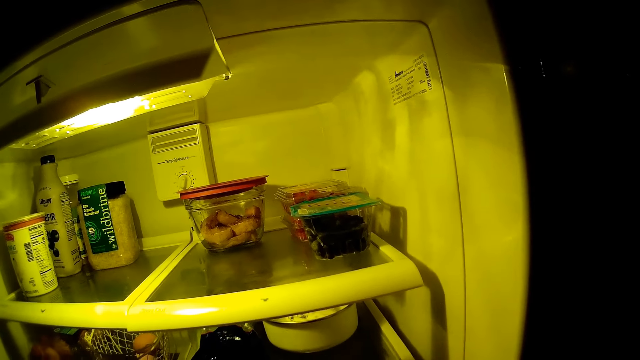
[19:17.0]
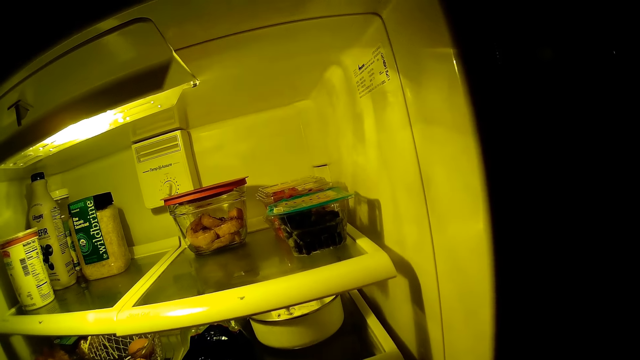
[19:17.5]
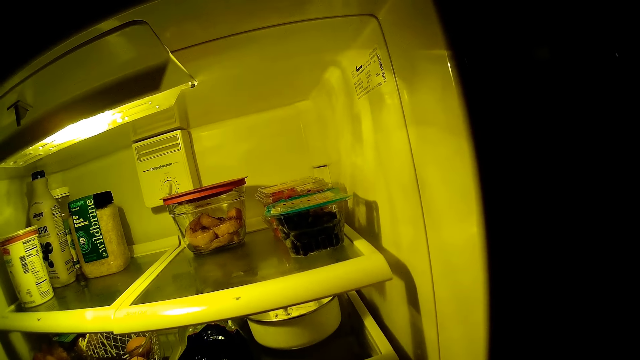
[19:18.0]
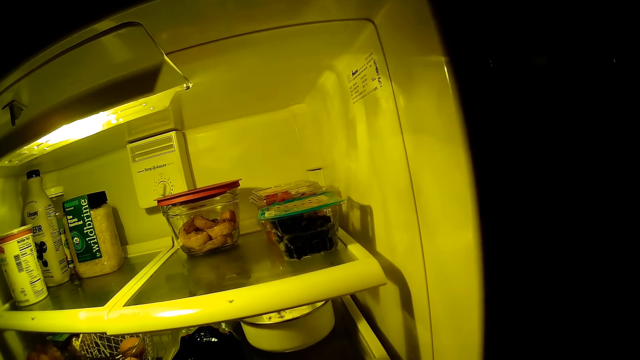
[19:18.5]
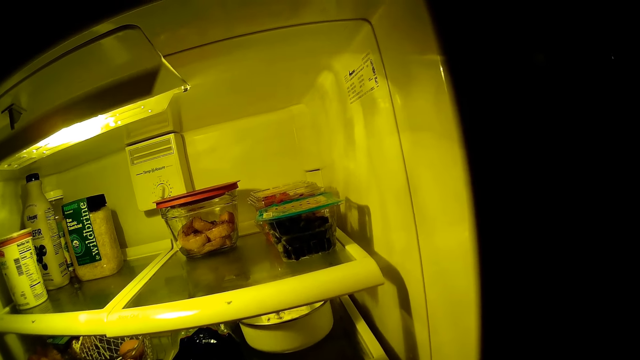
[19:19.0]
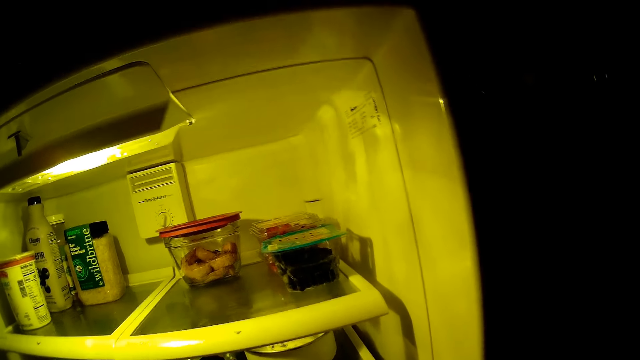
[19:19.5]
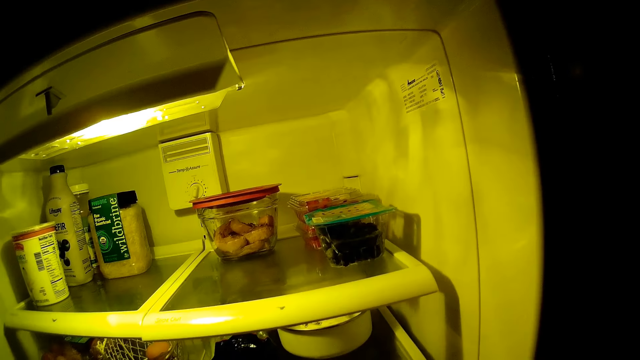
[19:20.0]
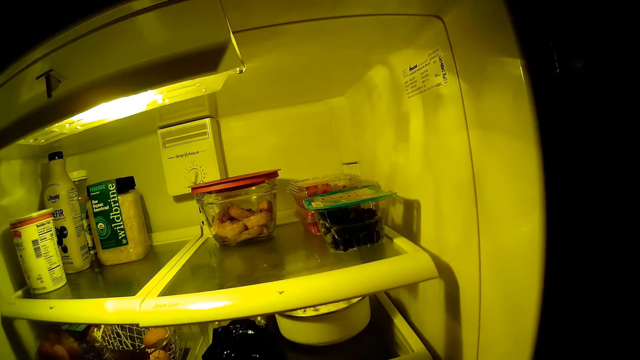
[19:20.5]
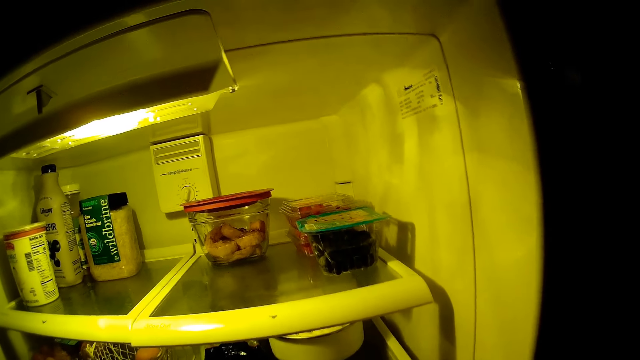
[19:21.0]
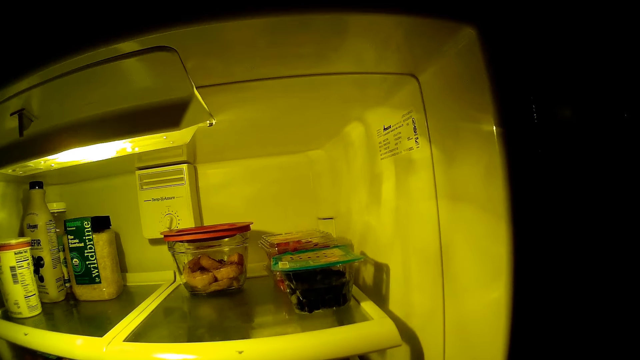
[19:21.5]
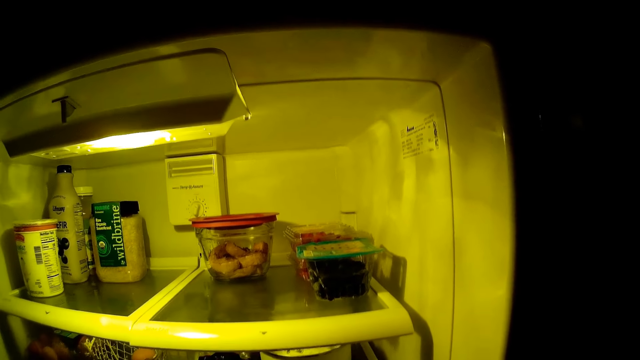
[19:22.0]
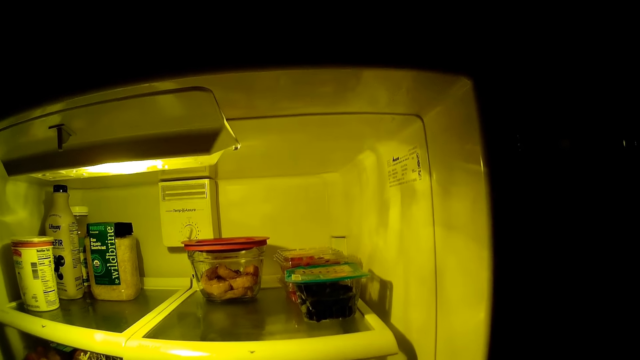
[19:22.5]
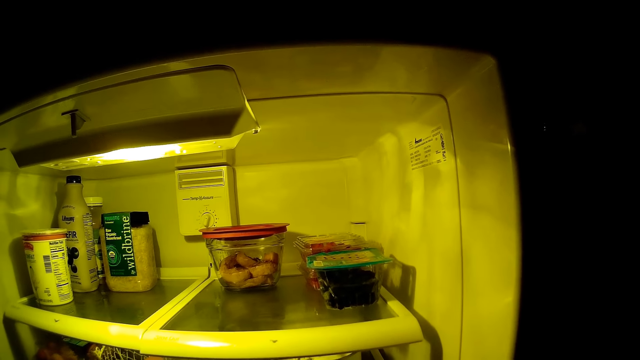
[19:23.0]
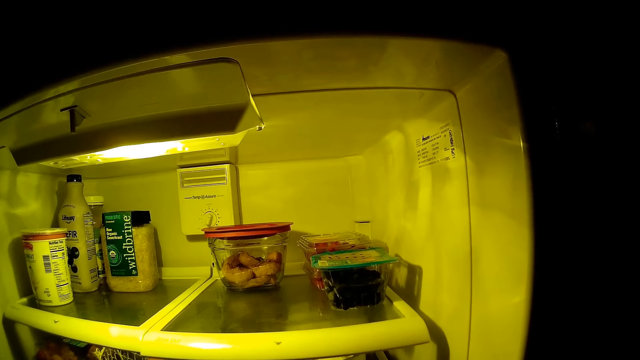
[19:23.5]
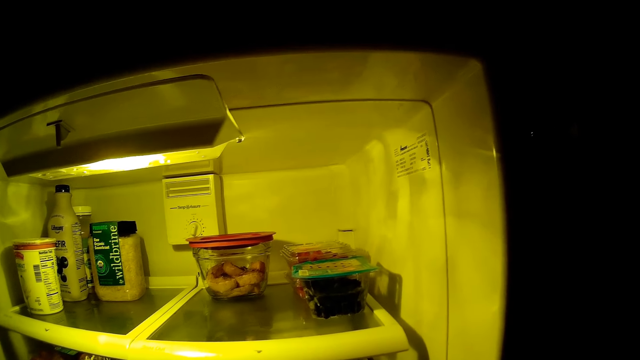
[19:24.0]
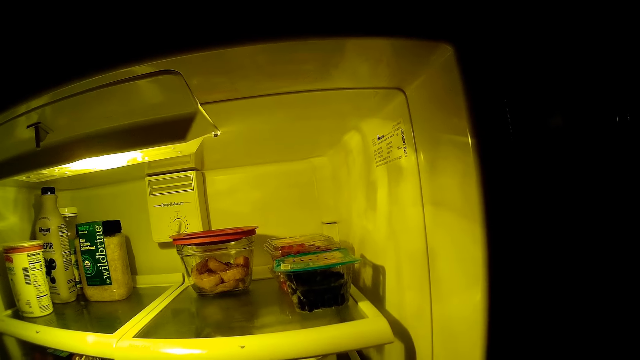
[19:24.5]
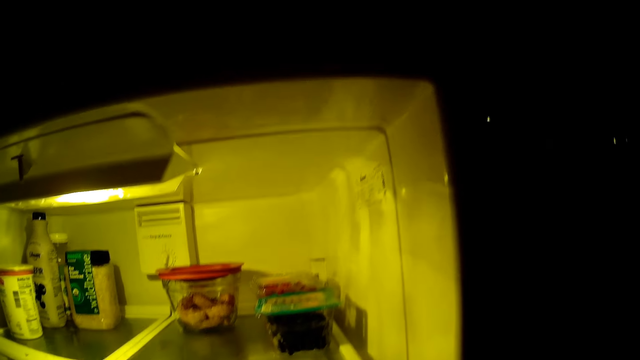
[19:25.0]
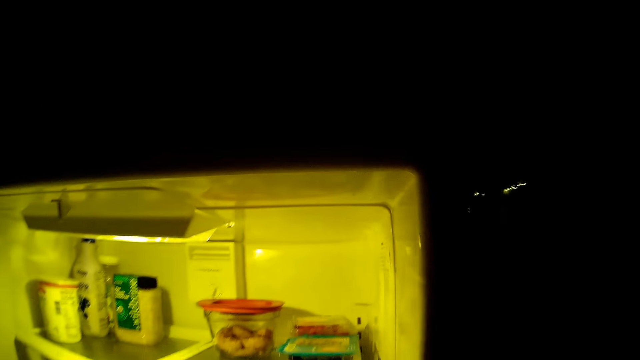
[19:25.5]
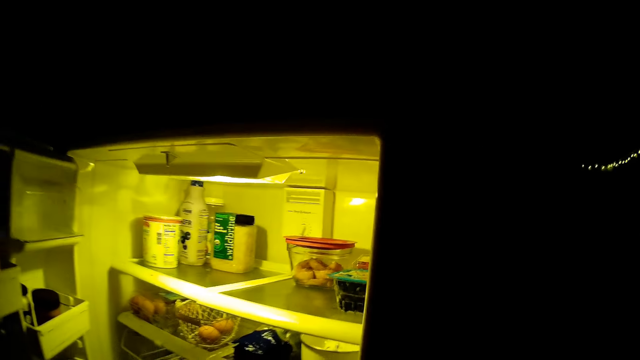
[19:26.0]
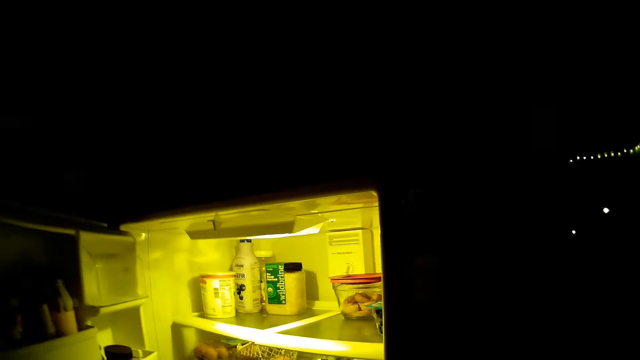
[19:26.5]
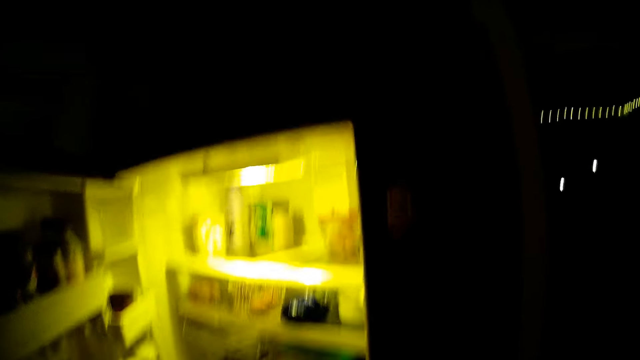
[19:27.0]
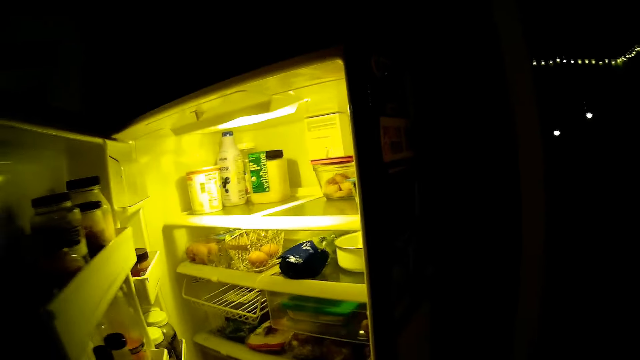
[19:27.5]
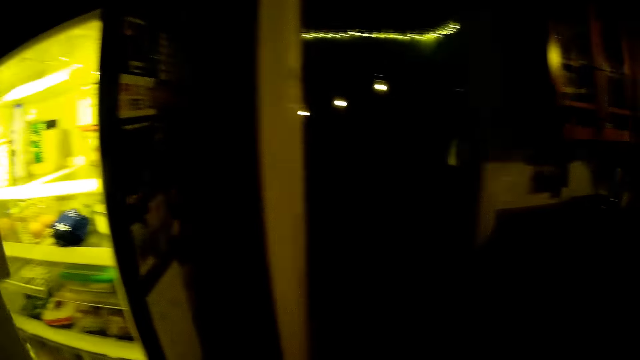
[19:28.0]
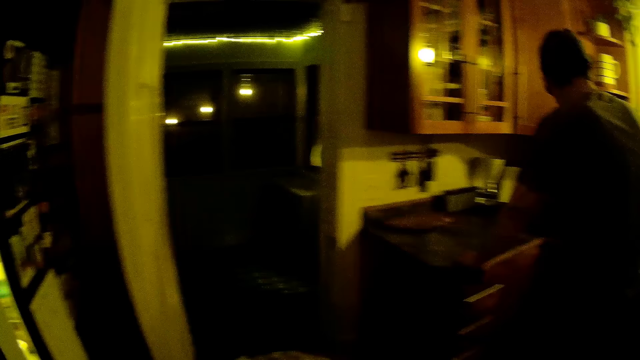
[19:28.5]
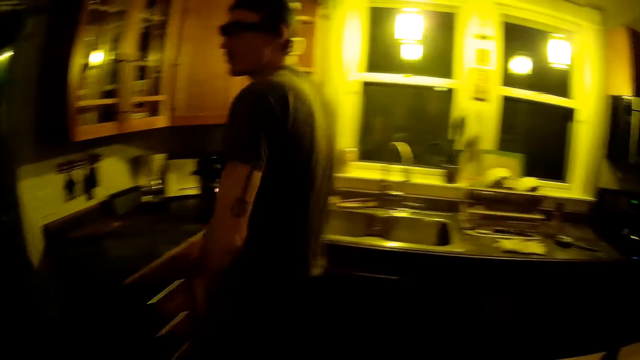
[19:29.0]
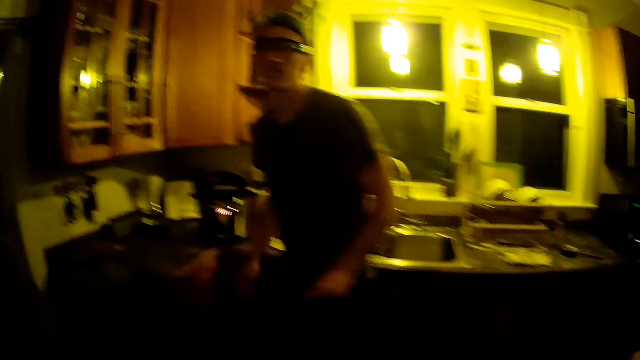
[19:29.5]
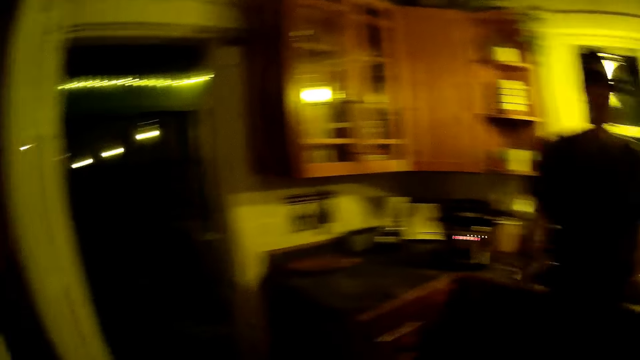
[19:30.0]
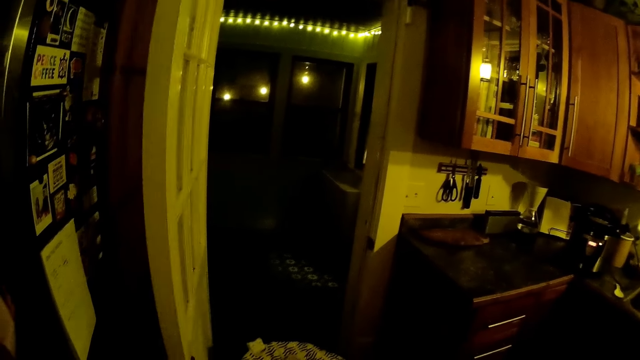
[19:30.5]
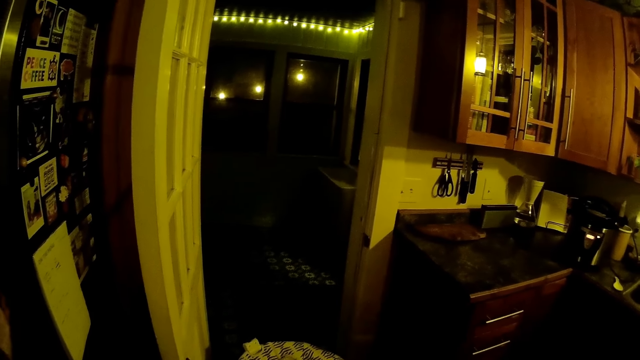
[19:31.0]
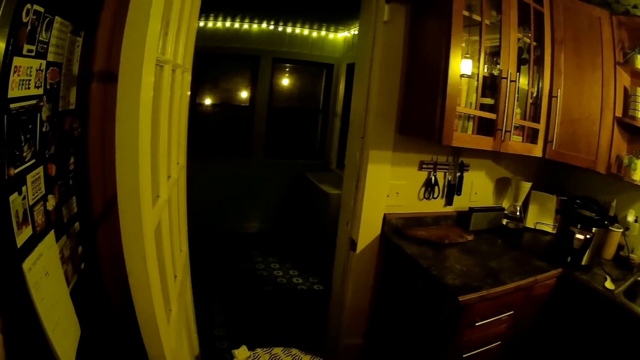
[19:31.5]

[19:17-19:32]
The camera wearer closes the fridge.

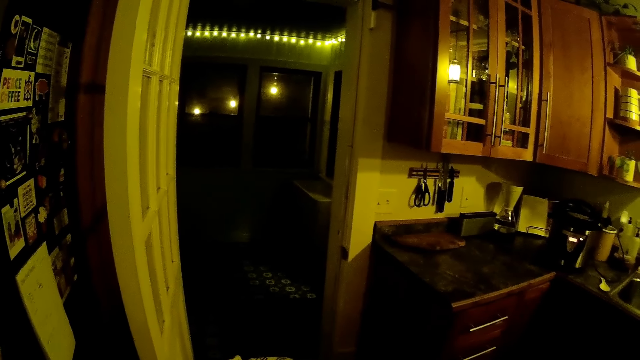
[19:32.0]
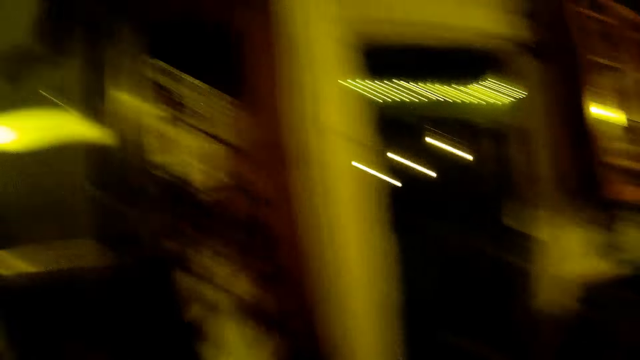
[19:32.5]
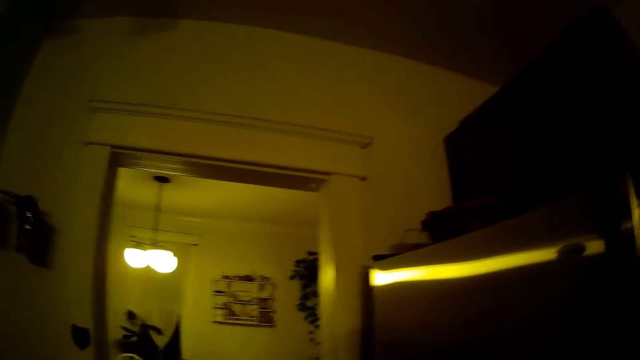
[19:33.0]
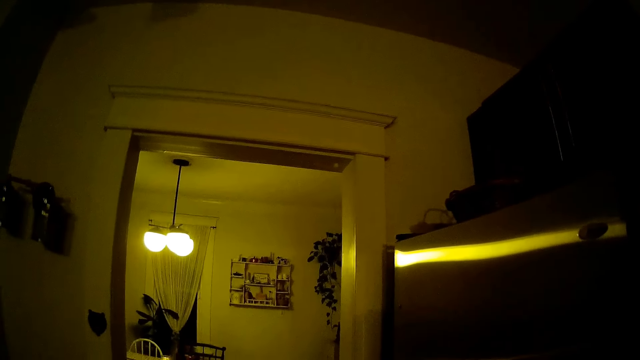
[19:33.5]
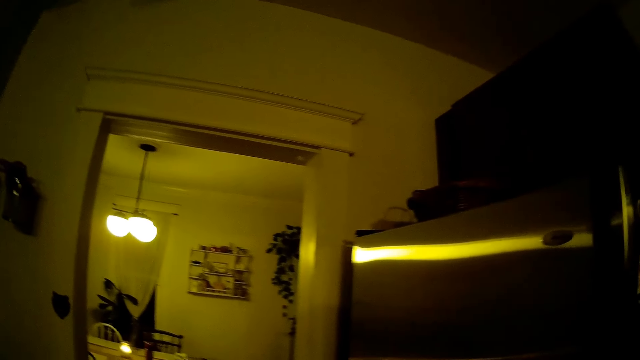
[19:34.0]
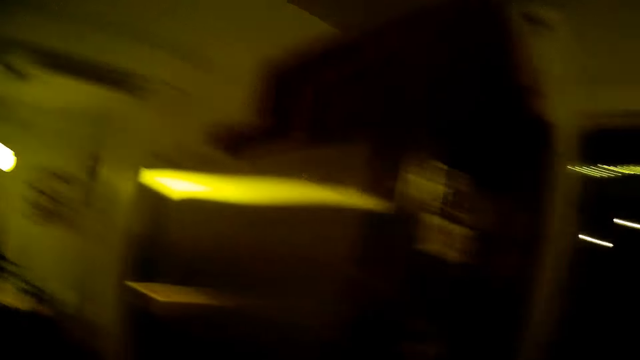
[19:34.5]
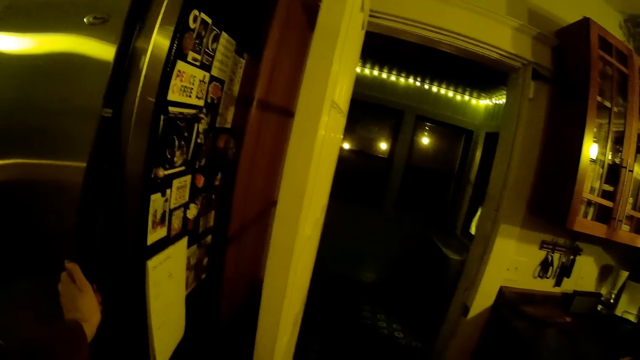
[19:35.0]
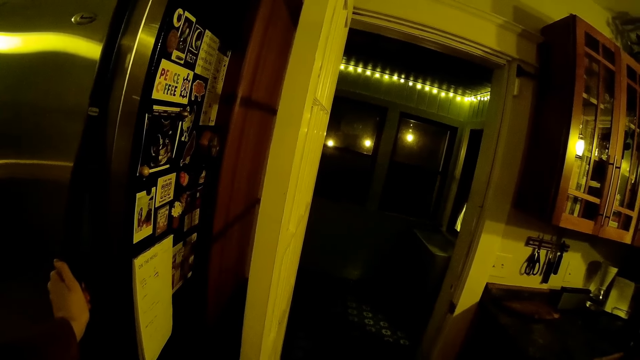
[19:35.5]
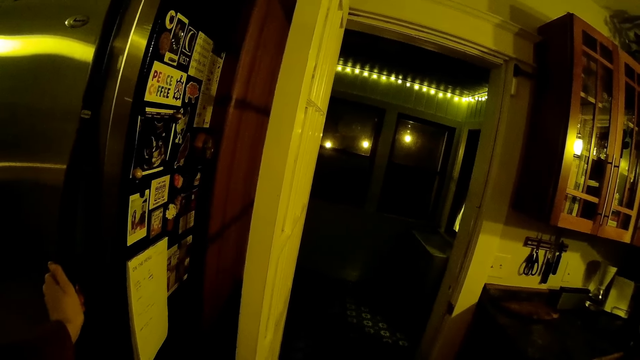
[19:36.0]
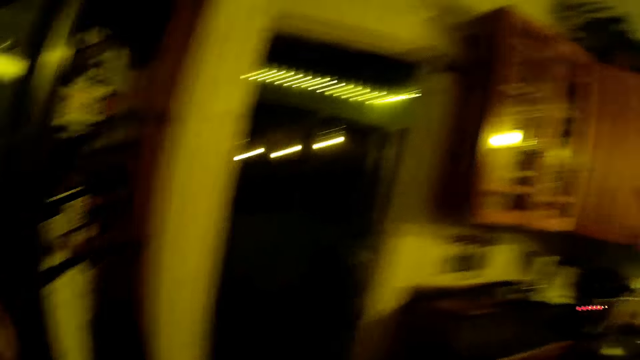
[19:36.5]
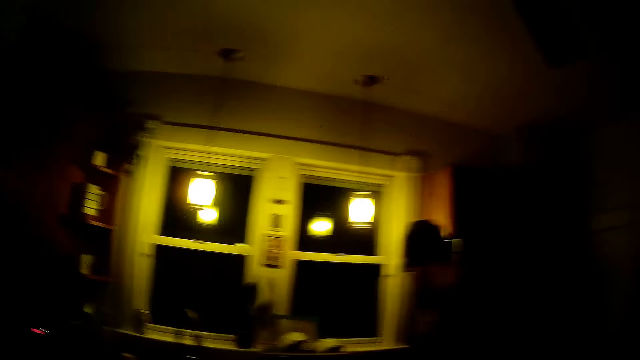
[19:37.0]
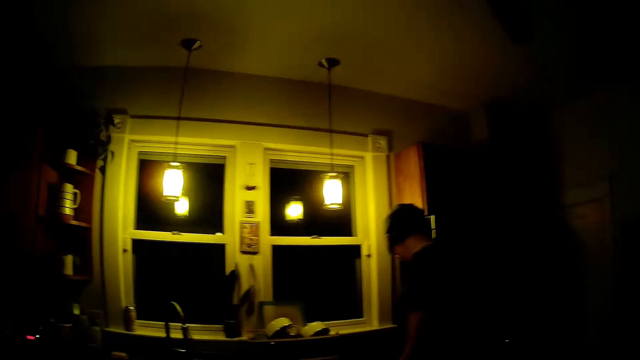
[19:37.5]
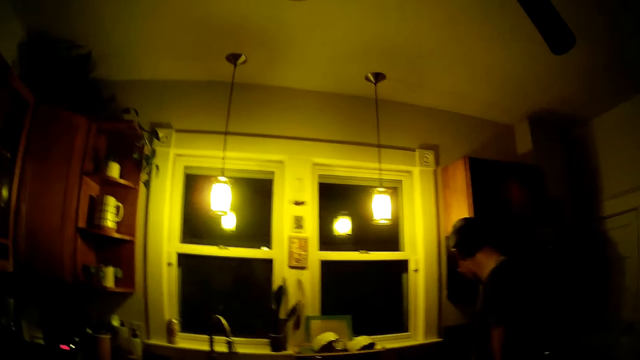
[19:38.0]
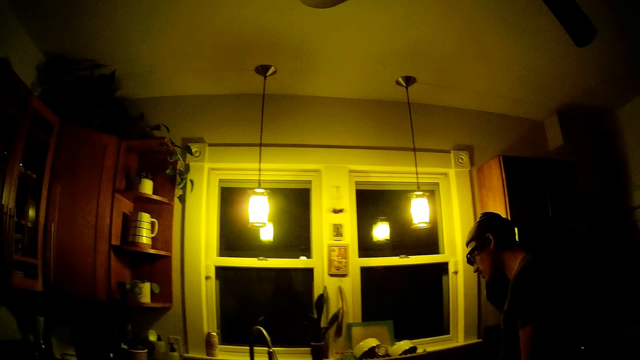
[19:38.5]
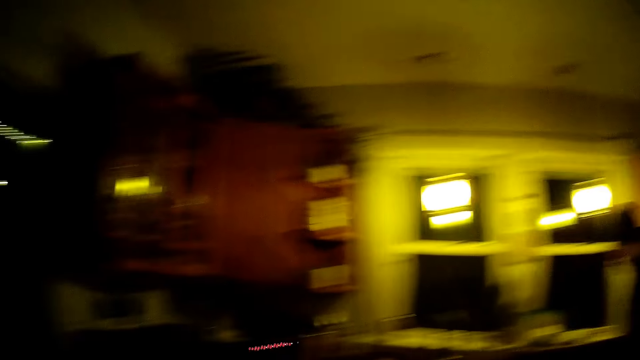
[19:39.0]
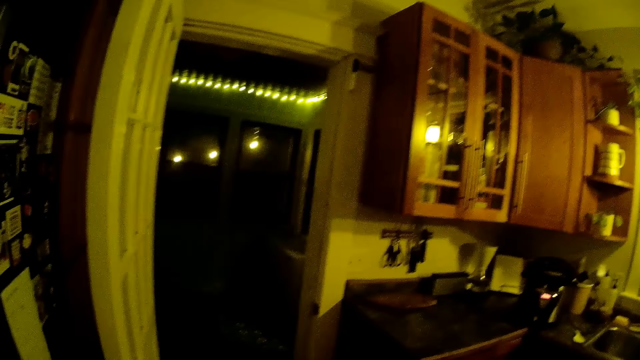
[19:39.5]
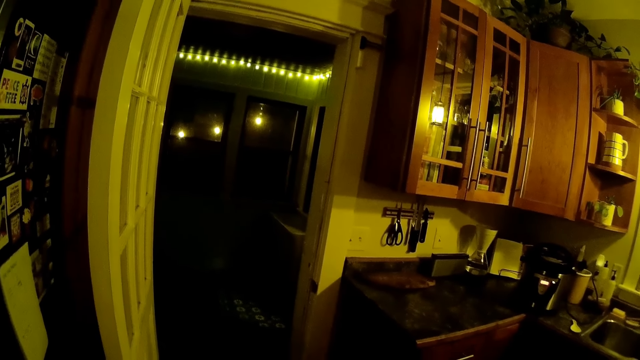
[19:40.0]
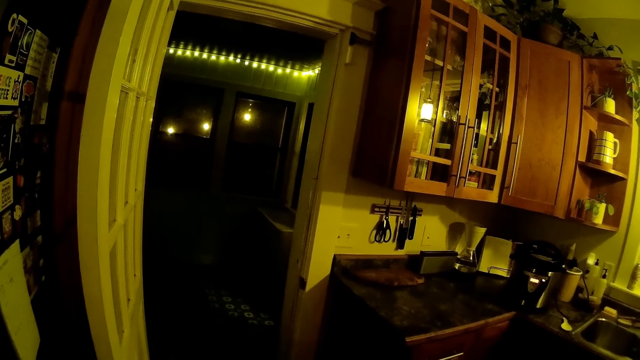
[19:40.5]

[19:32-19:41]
The camera wearer holds the handle of the refrigerator with her left hand. She looks around. She interacts with a man.
